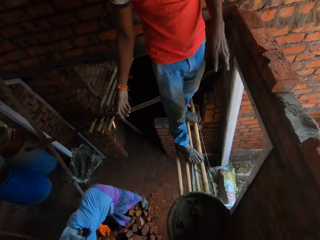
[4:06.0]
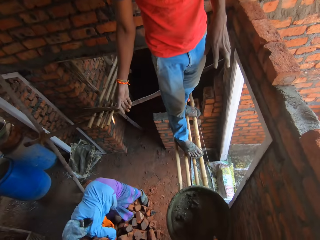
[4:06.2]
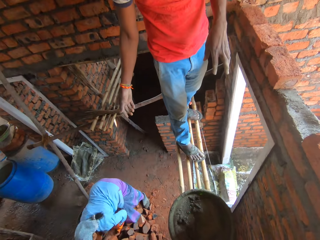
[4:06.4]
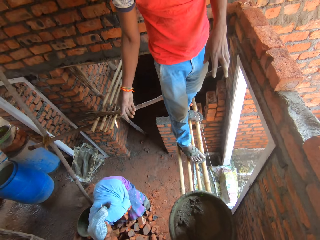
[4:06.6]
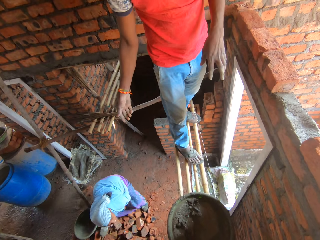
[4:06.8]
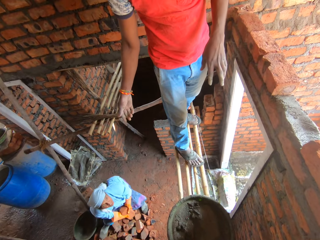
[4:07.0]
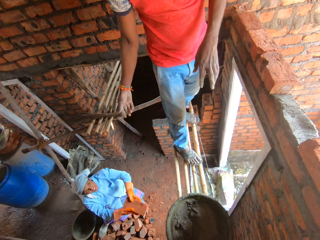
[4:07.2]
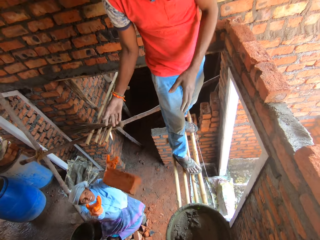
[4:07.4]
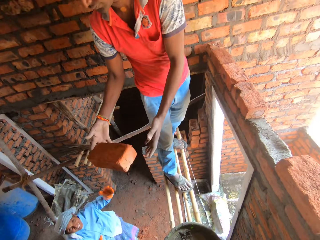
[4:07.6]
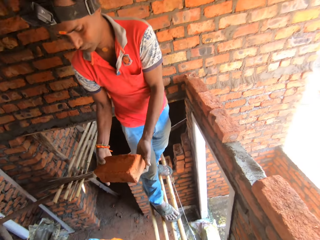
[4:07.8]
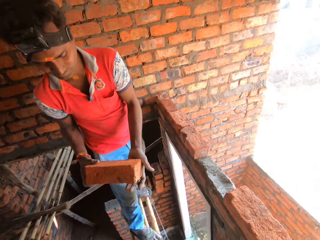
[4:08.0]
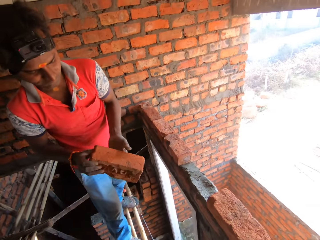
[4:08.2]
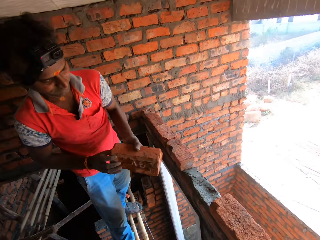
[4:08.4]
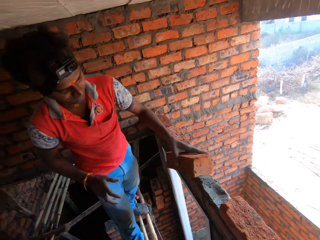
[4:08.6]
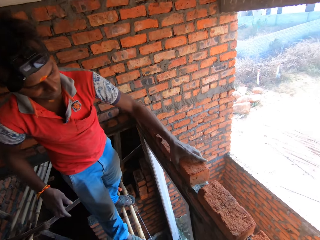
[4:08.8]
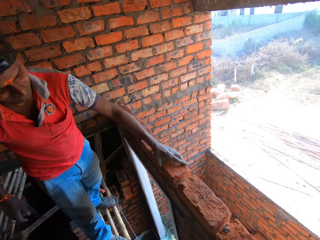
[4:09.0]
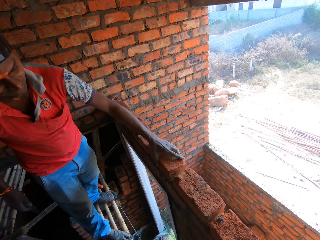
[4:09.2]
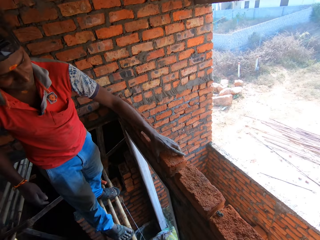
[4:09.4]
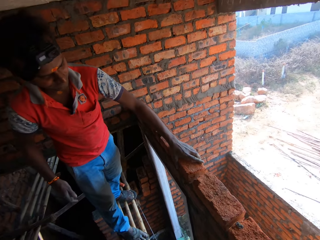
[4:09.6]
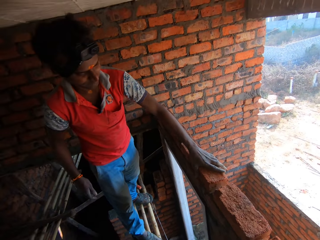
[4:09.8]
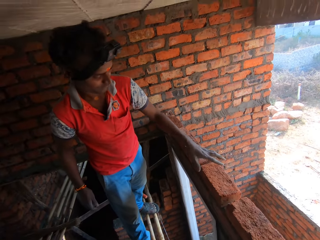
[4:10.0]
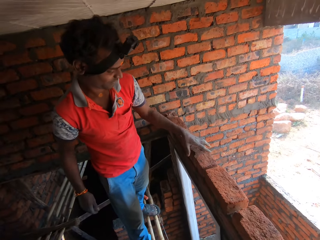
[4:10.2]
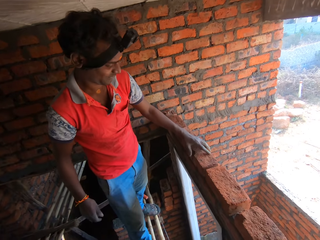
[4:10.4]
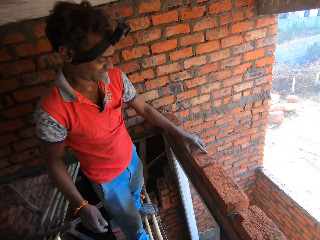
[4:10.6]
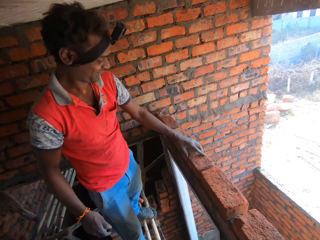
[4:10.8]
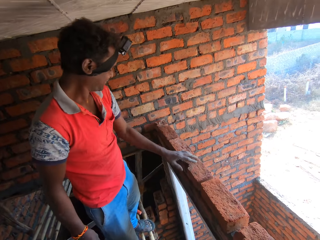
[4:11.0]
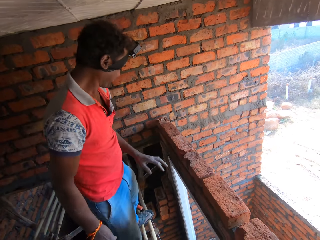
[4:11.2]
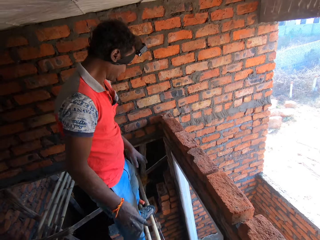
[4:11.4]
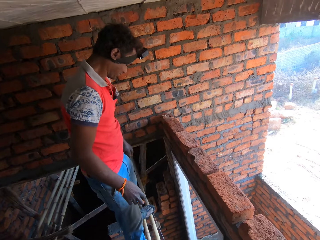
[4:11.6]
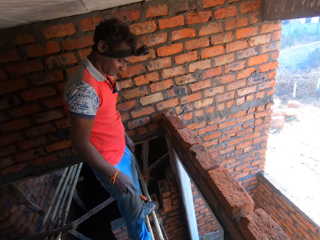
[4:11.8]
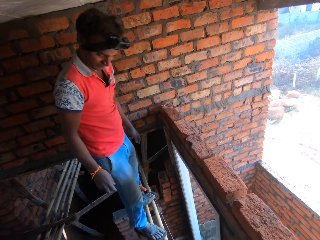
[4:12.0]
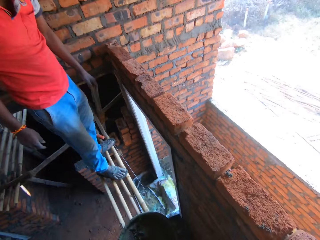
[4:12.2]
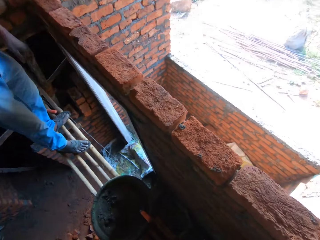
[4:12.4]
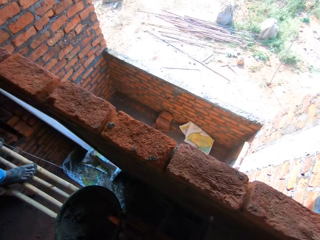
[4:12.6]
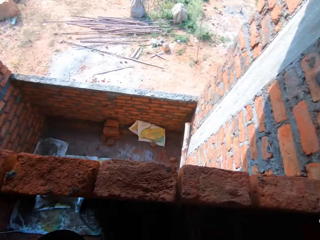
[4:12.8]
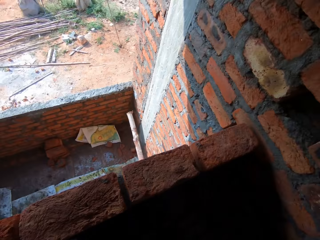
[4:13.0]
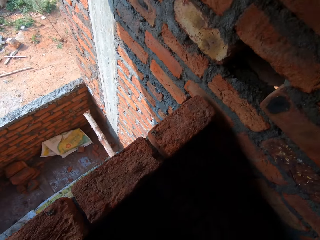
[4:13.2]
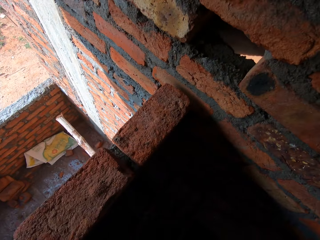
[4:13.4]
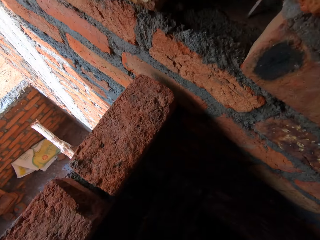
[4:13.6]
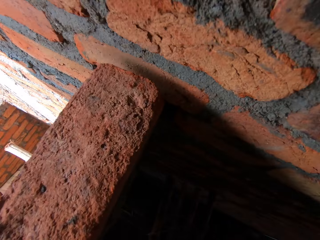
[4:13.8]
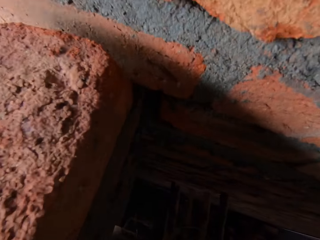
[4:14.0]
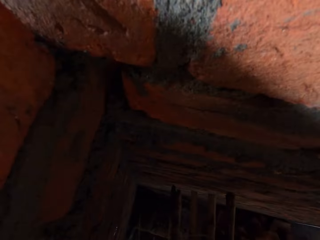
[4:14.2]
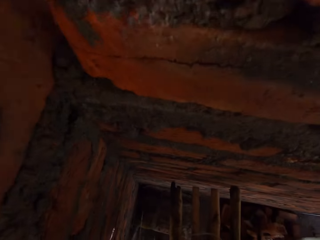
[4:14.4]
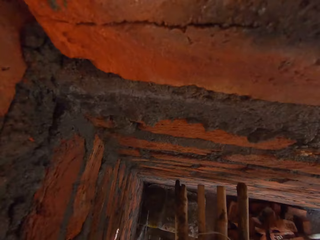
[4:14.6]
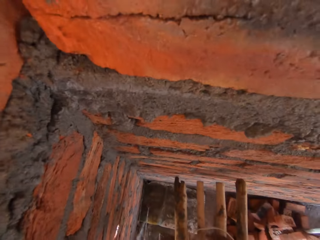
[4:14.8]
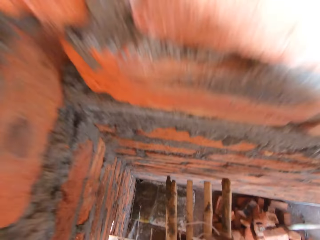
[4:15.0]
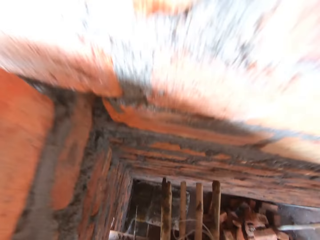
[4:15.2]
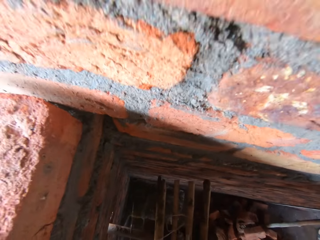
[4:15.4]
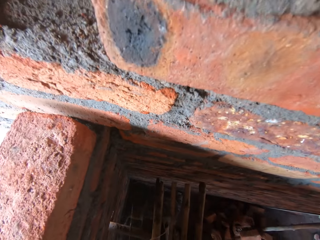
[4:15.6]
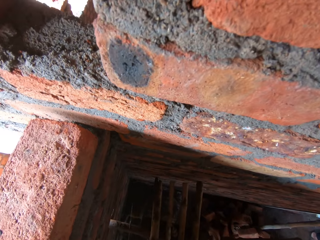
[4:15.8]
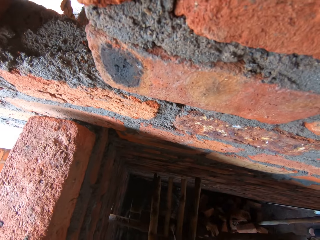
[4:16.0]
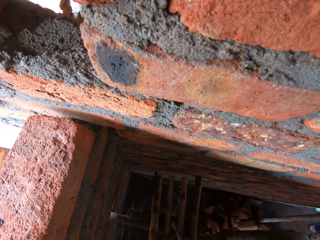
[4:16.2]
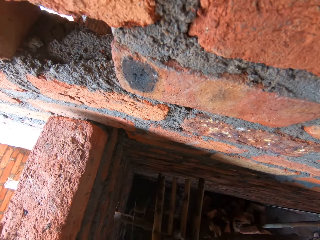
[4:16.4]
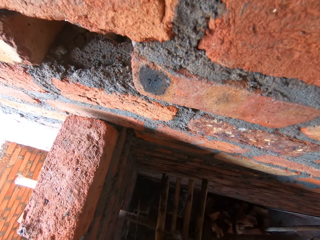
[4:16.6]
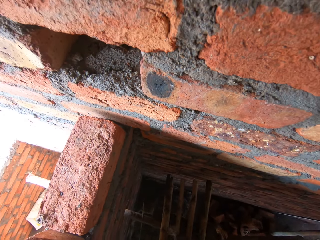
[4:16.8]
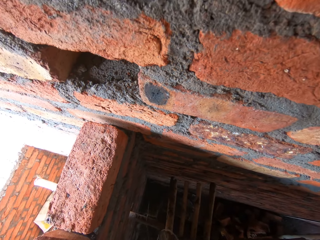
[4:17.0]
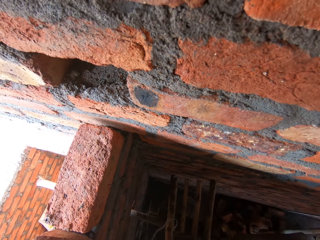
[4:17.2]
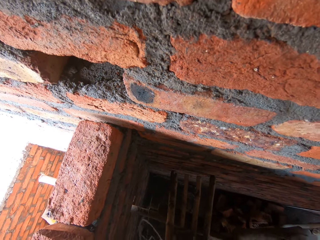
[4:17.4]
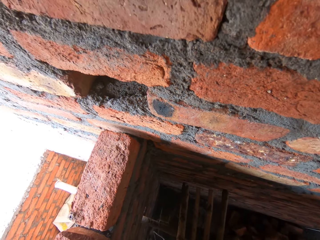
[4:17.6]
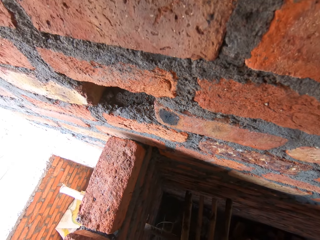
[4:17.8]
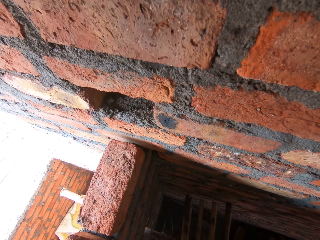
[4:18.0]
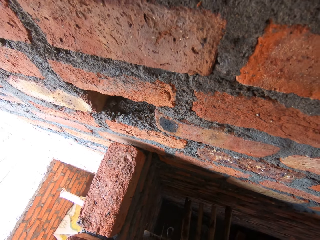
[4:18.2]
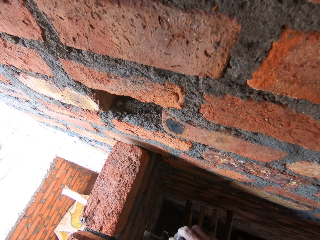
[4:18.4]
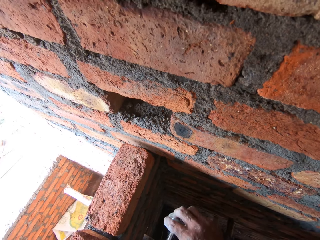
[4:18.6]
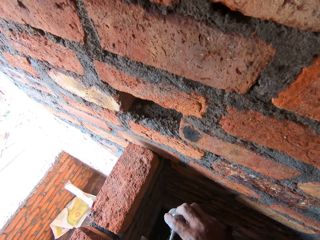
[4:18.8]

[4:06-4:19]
A woman throws the brick to a man. The man picks up the brick. The man places the brick on the wall. The camera wearer looks around. They pick up a construction rope. They pull the plumb bob.

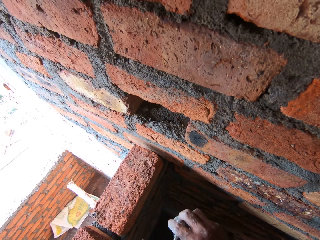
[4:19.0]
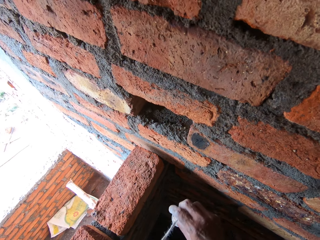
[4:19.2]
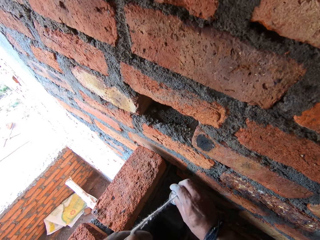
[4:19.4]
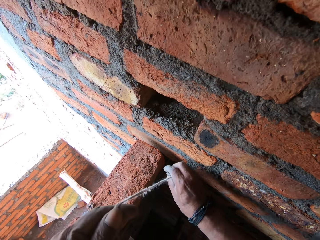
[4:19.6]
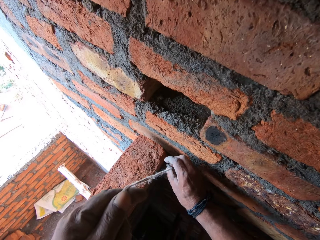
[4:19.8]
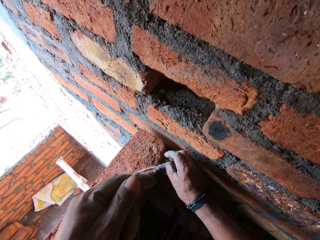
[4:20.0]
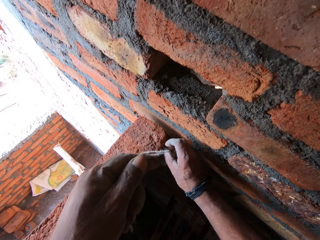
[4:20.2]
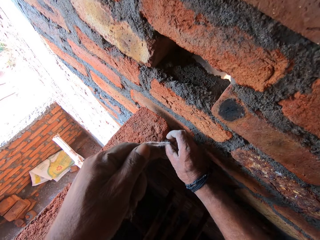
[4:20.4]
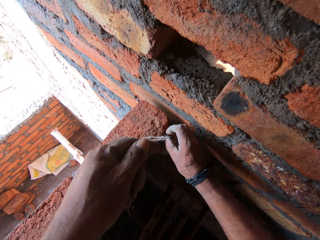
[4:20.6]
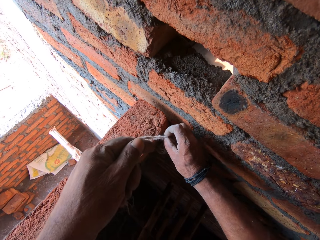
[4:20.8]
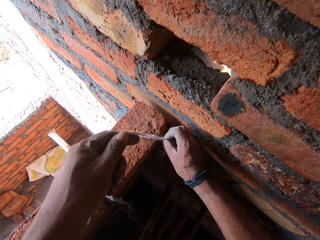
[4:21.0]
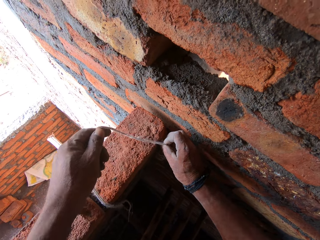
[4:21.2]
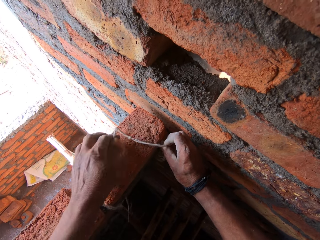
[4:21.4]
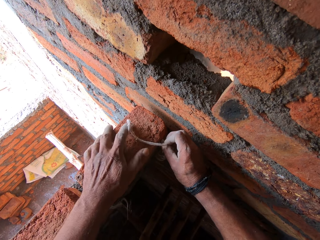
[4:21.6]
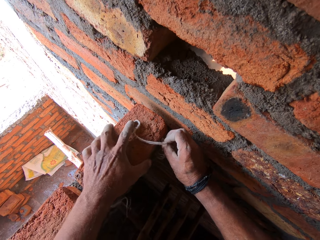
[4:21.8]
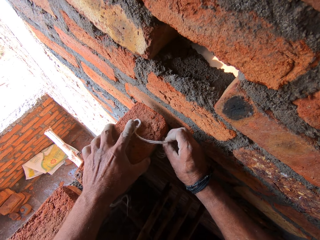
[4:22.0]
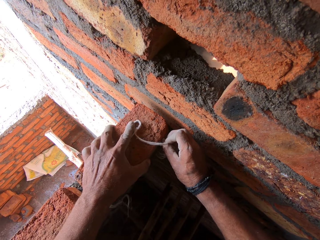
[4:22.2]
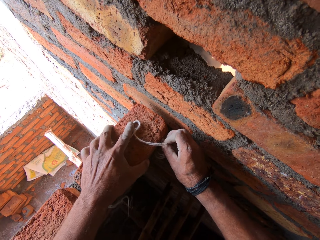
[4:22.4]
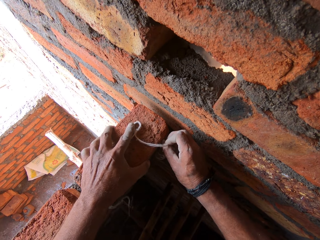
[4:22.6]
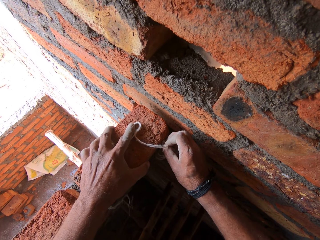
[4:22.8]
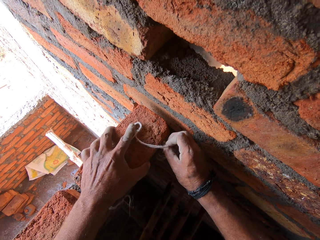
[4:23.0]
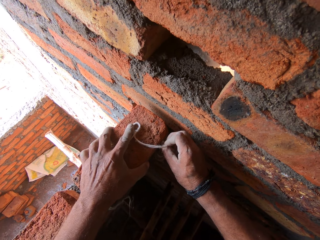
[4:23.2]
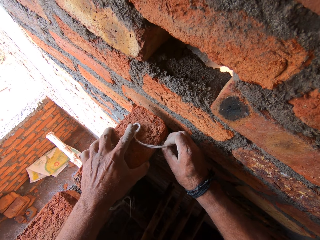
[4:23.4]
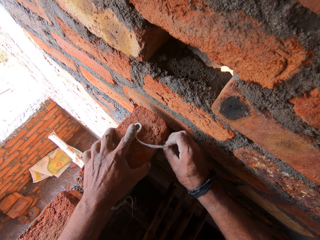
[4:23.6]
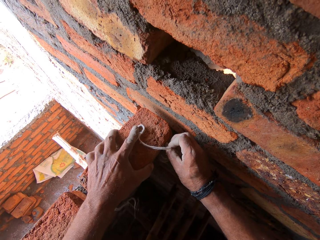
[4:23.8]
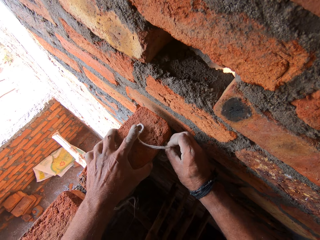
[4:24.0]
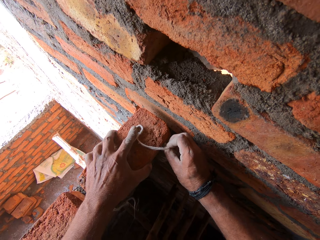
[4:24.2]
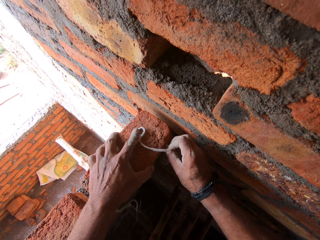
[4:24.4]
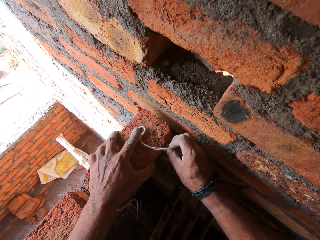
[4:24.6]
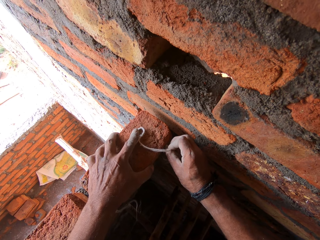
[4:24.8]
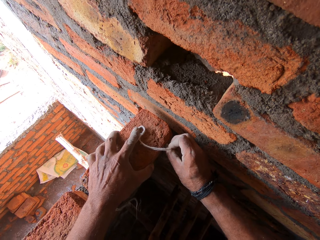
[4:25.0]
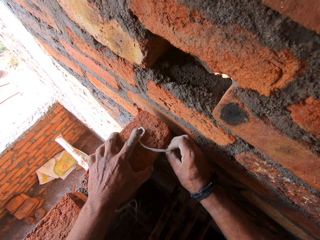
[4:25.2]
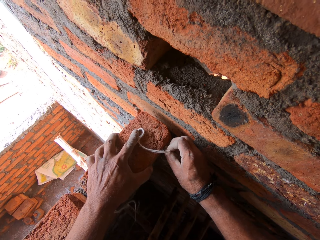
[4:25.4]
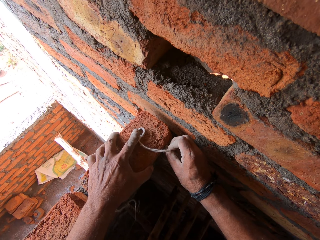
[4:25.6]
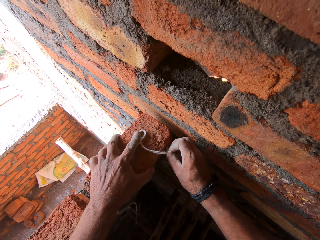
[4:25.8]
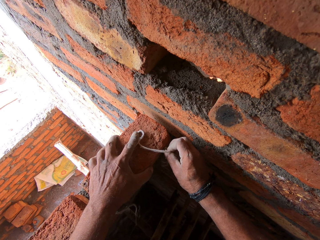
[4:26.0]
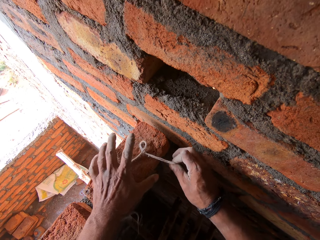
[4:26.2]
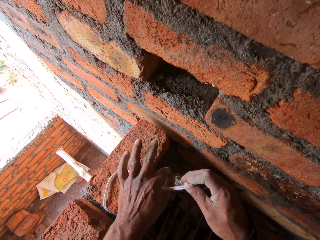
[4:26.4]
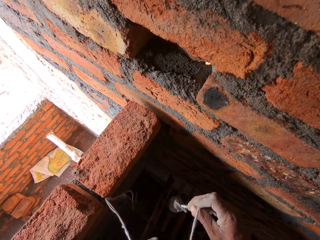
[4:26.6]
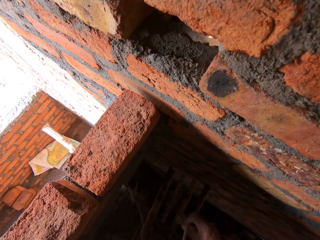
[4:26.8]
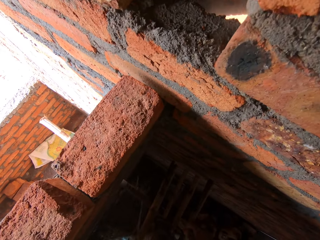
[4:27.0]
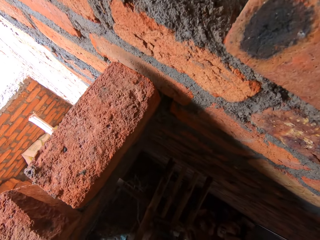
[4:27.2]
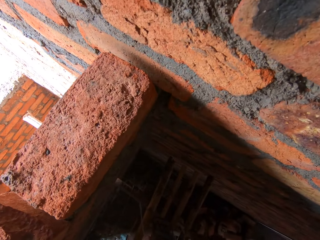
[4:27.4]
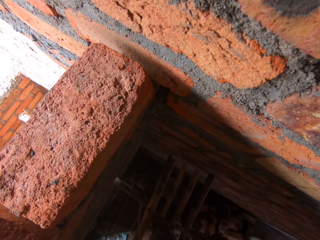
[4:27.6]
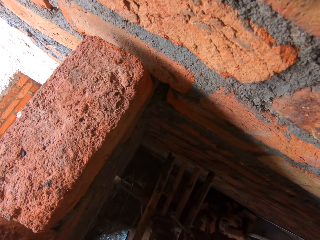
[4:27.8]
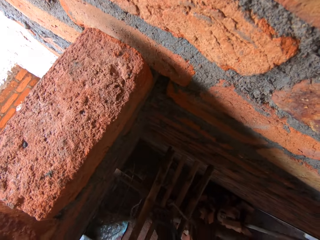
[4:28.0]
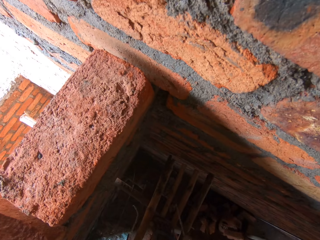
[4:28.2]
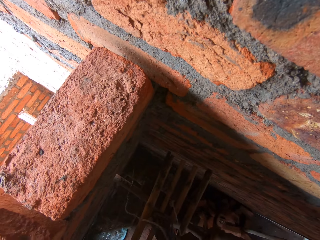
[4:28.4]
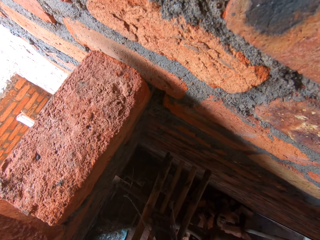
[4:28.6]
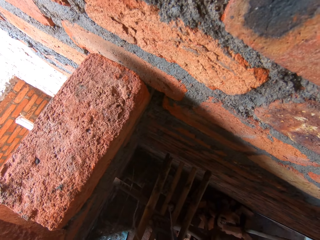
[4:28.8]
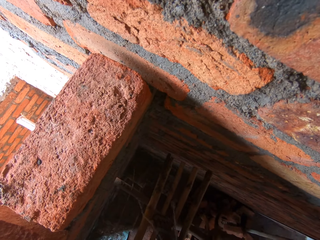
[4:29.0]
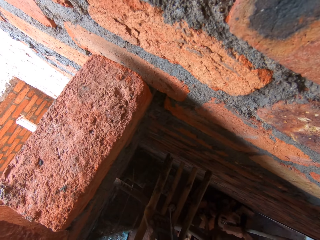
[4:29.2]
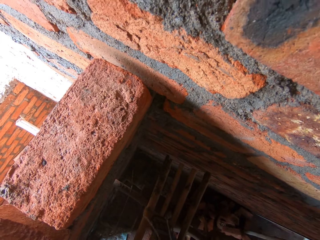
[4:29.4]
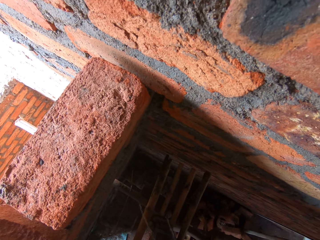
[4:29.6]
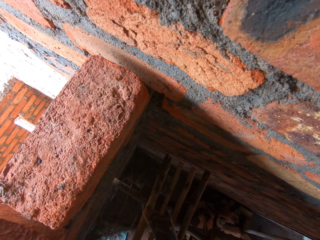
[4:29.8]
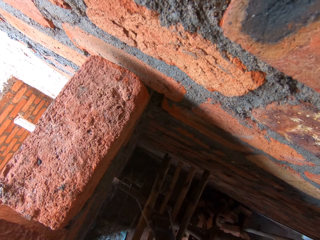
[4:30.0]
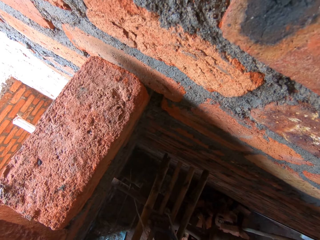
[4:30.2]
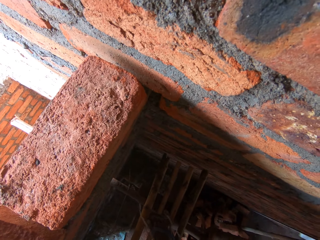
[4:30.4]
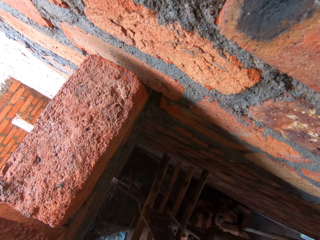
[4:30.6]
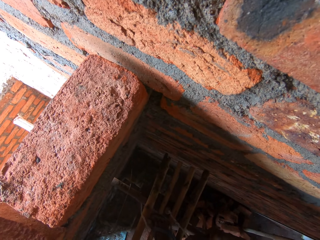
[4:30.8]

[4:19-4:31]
The camera wearer measures the size required with the plumb bob. They place the plumb bob away.
